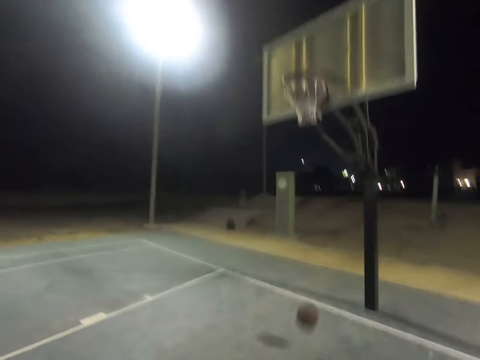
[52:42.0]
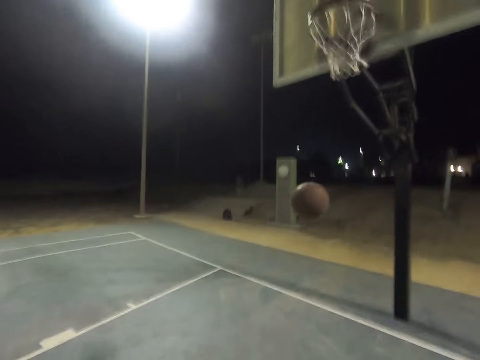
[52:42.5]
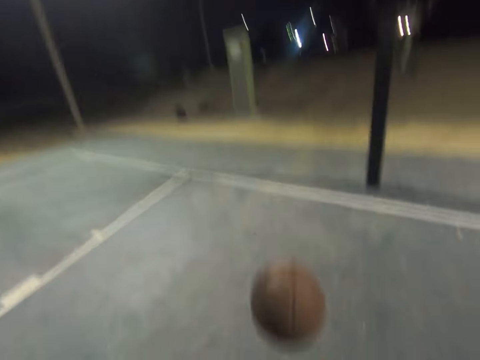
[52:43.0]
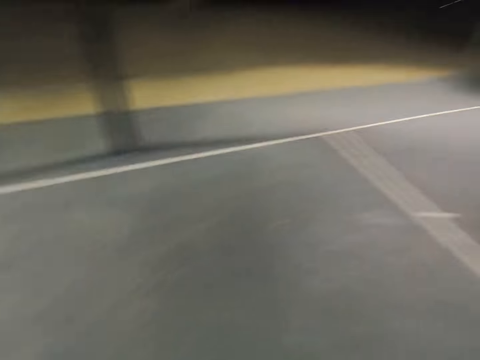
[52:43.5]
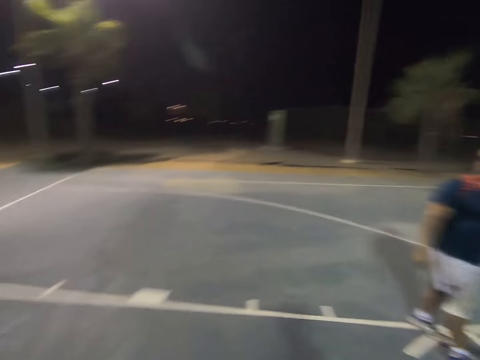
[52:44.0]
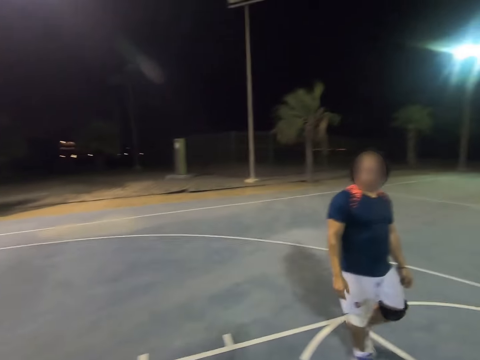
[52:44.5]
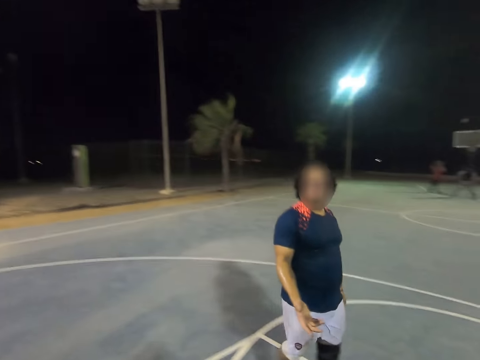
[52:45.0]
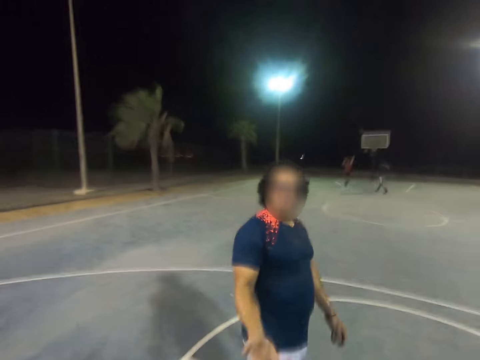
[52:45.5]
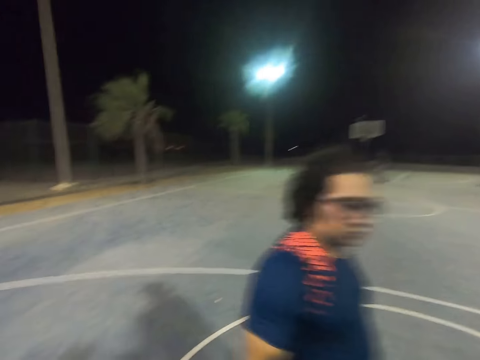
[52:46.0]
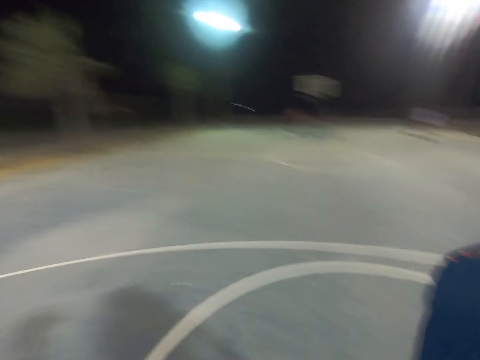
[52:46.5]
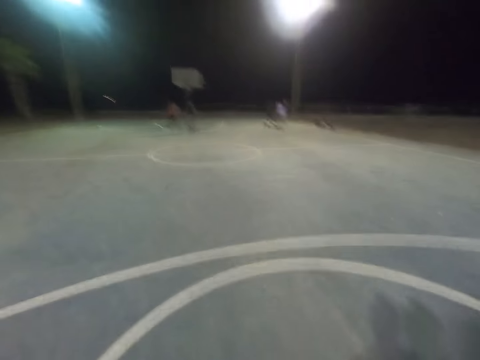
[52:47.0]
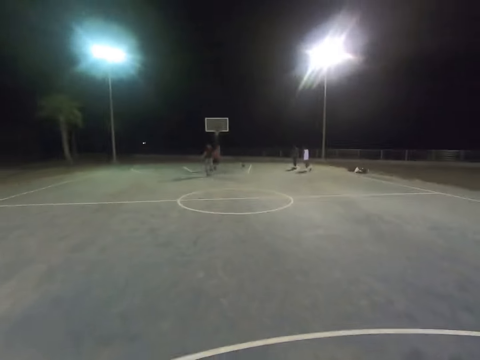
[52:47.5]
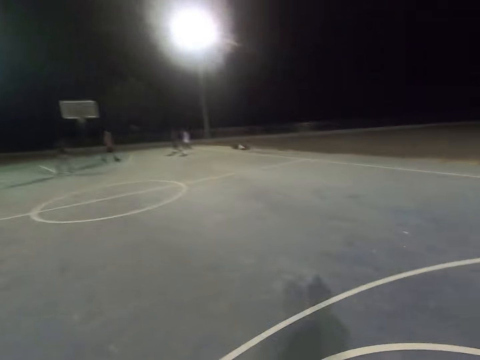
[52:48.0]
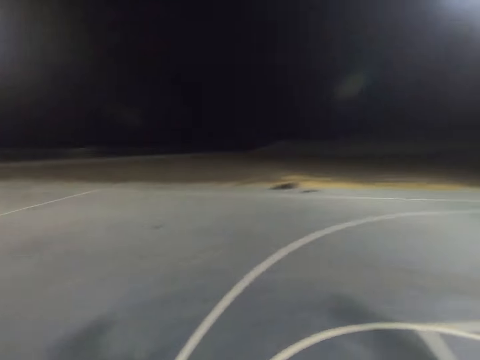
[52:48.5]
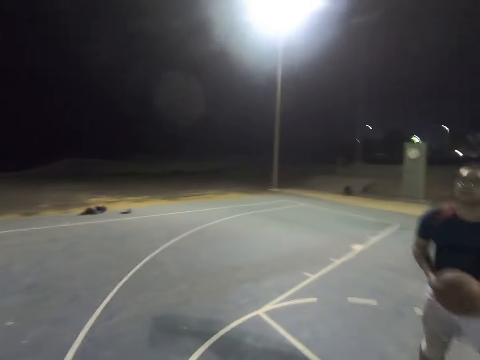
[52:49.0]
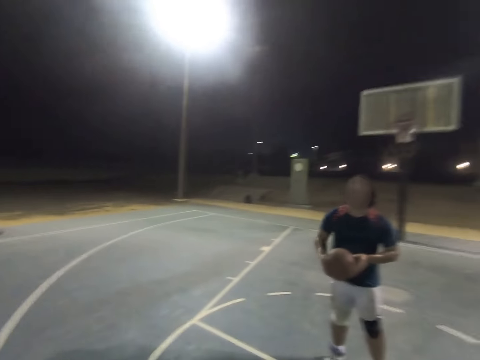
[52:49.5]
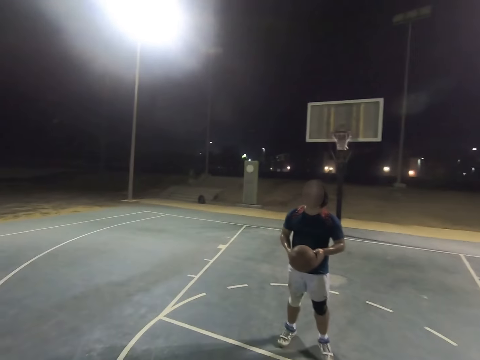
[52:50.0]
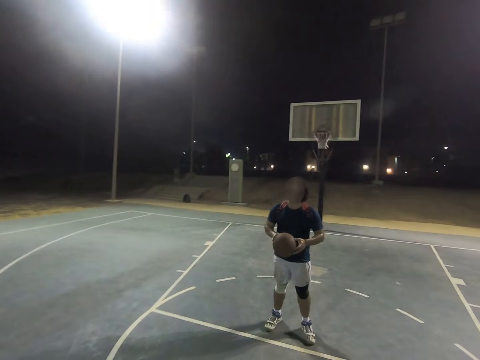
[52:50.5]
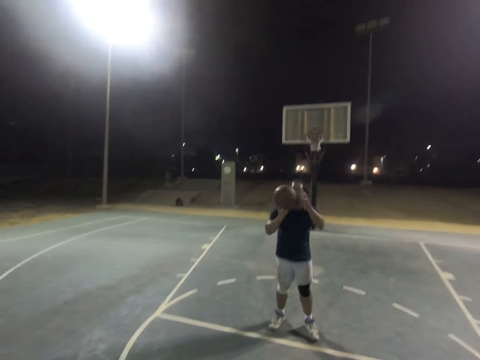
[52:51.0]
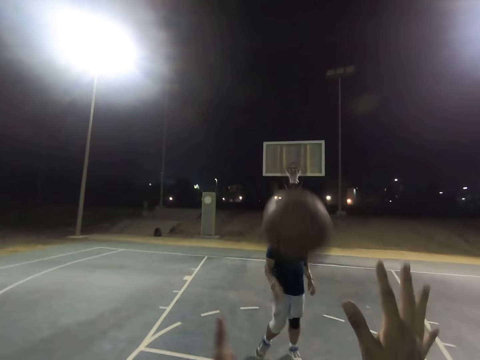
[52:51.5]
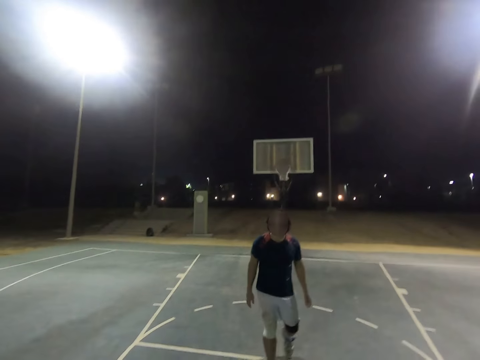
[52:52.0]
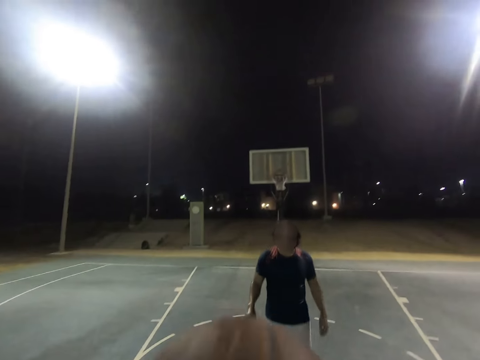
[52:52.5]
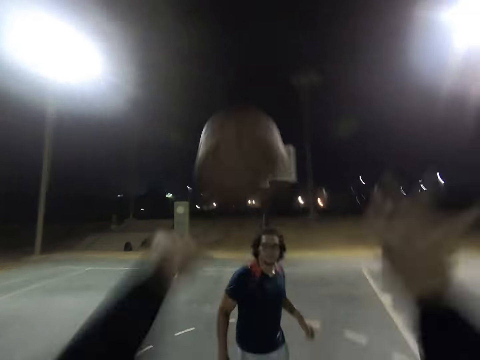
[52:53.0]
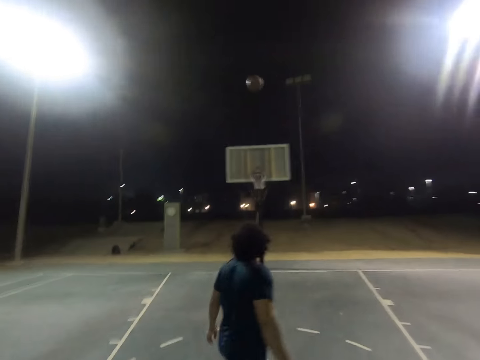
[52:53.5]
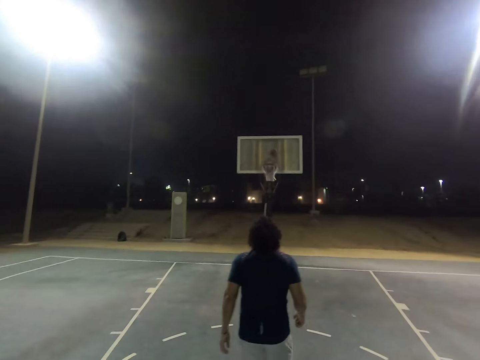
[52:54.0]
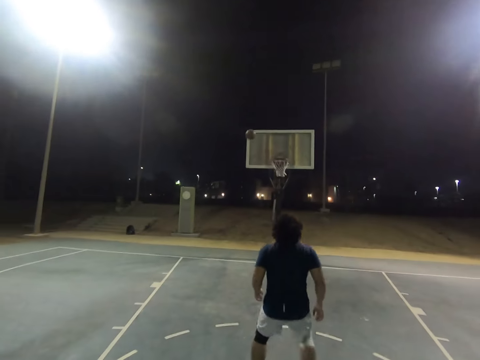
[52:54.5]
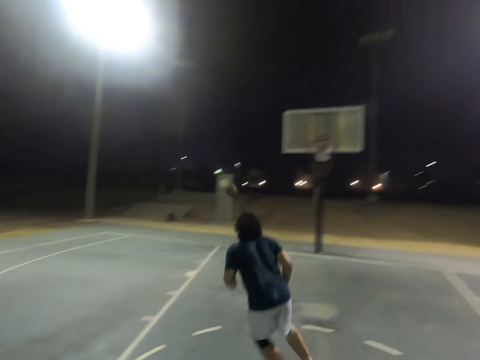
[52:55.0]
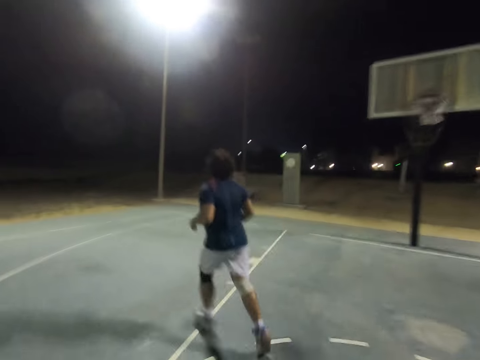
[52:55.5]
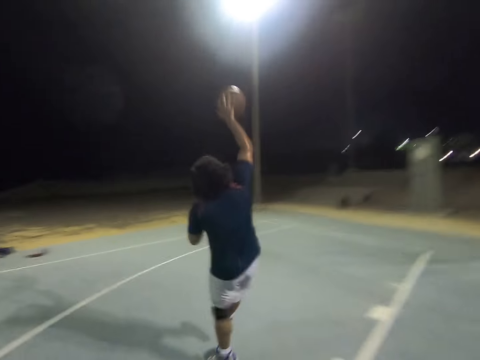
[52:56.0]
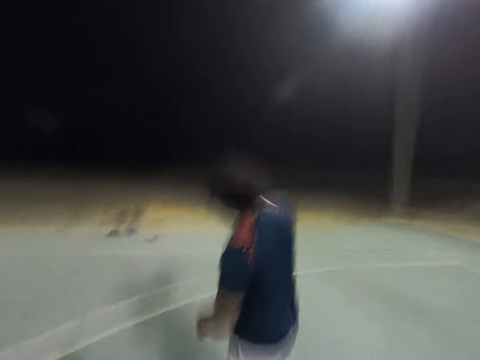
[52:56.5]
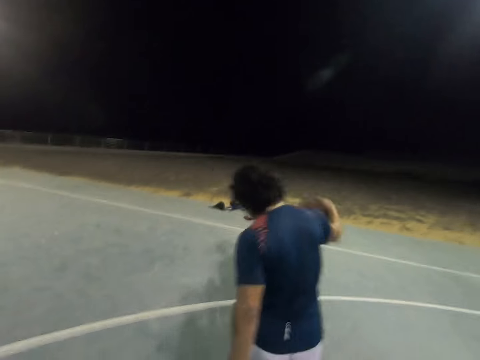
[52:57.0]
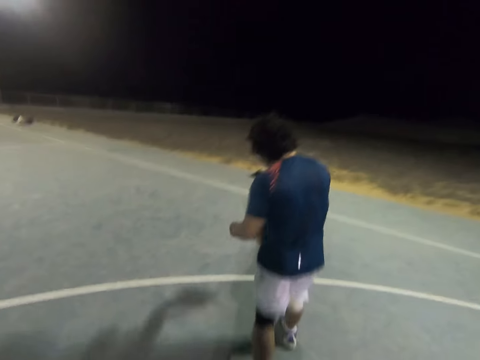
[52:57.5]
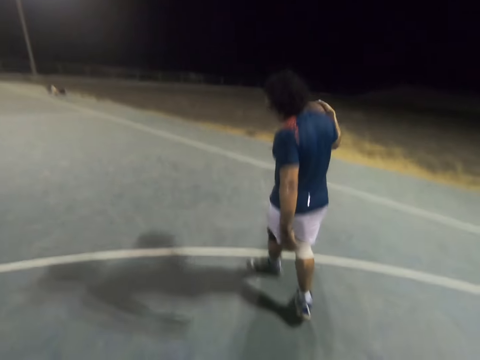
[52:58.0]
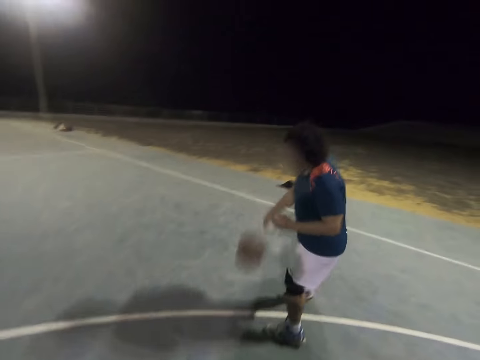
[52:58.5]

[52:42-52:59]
The camera wearer runs to the ball. A man hands the ball to the camera wearer. The camera wearer turns around. The man throws the basketball to the camera wearer. The camera wearer makes a shot. The man runs towards the ball and dribbles the ball.

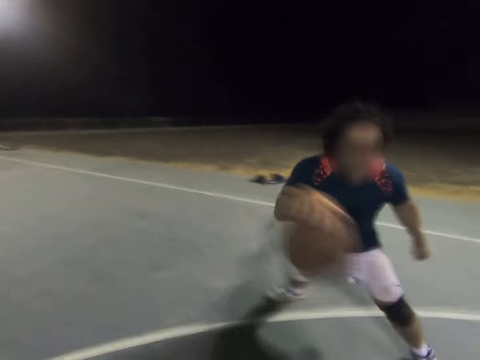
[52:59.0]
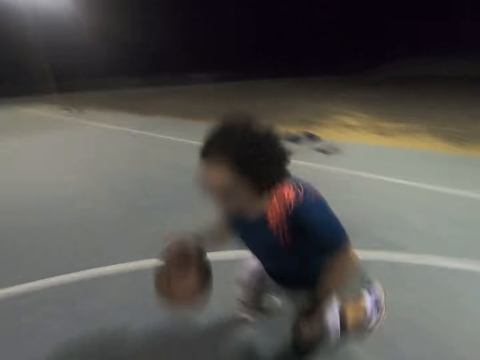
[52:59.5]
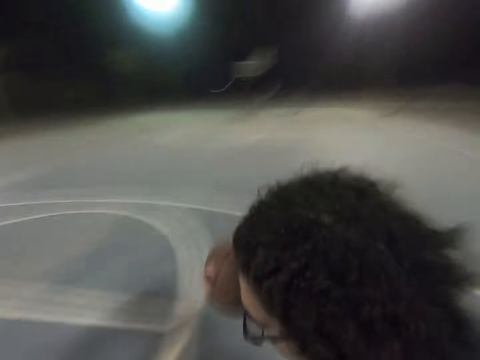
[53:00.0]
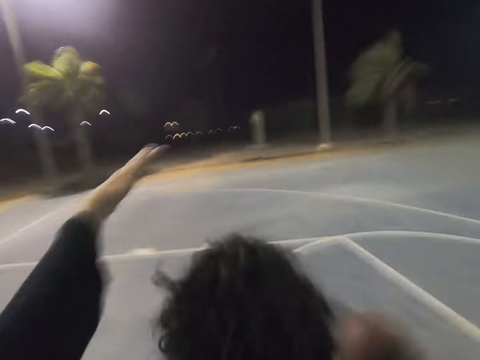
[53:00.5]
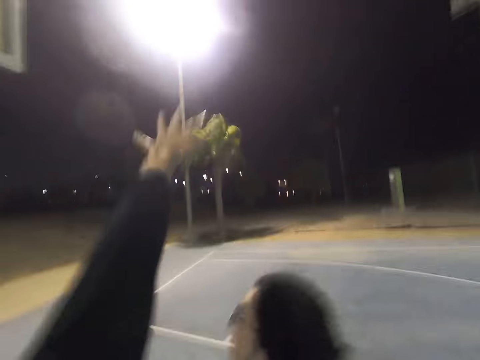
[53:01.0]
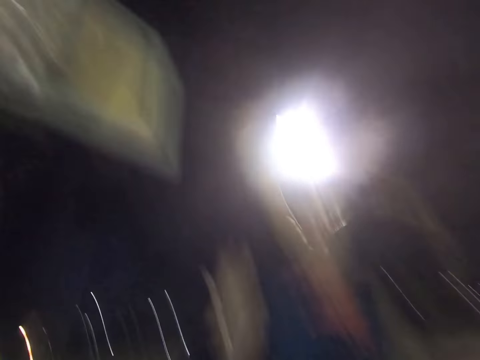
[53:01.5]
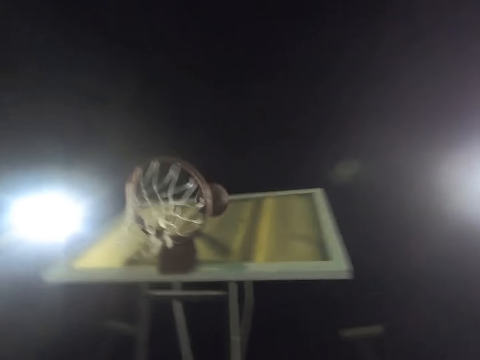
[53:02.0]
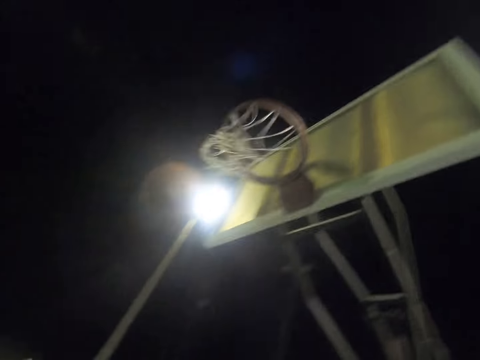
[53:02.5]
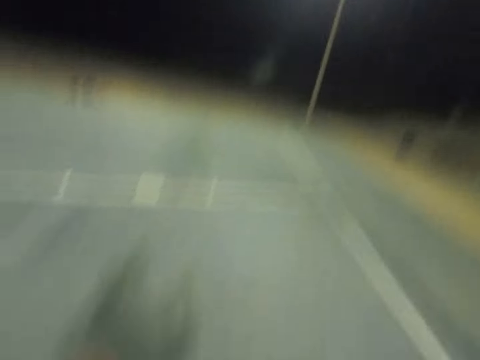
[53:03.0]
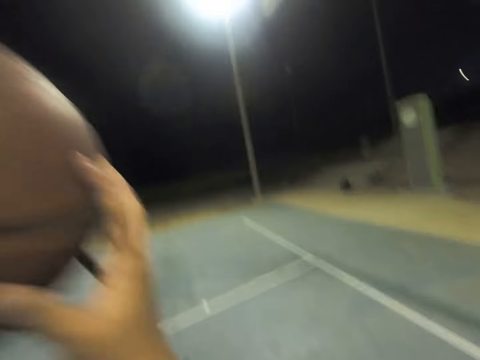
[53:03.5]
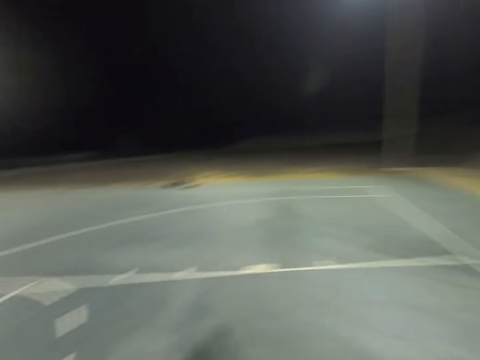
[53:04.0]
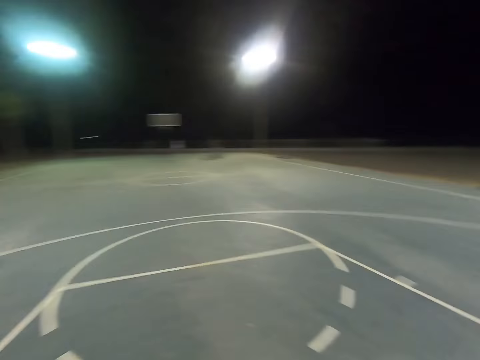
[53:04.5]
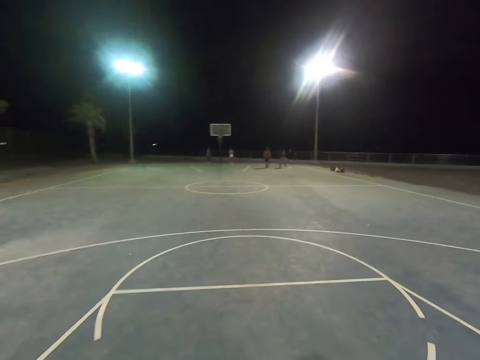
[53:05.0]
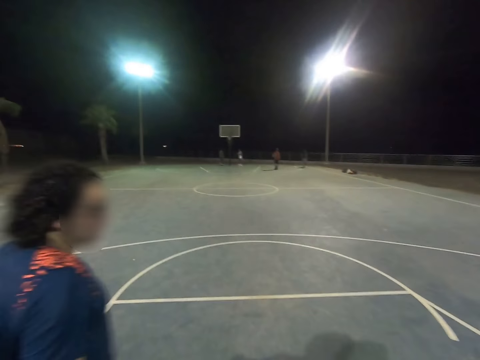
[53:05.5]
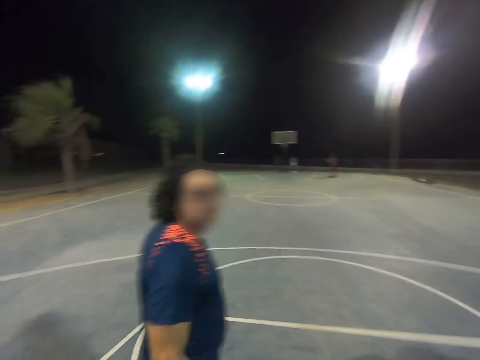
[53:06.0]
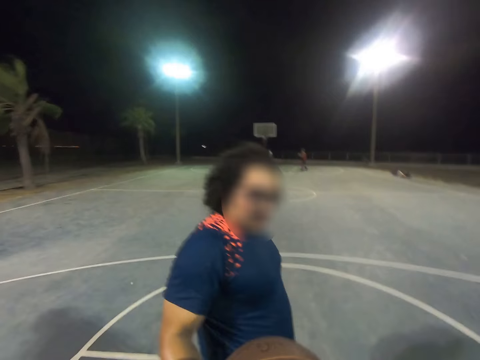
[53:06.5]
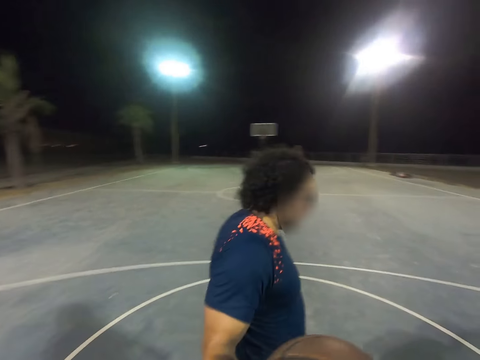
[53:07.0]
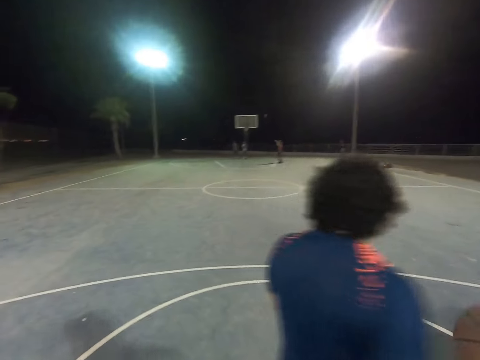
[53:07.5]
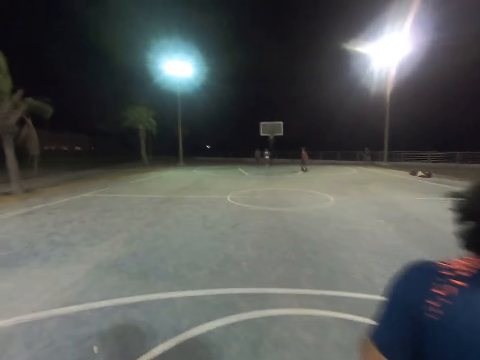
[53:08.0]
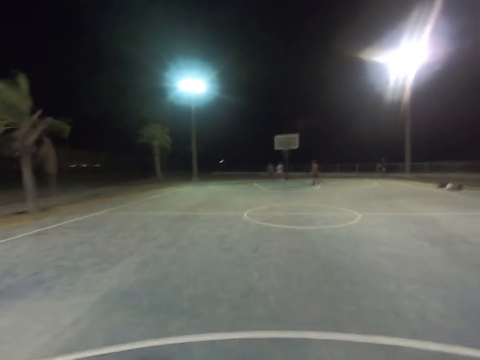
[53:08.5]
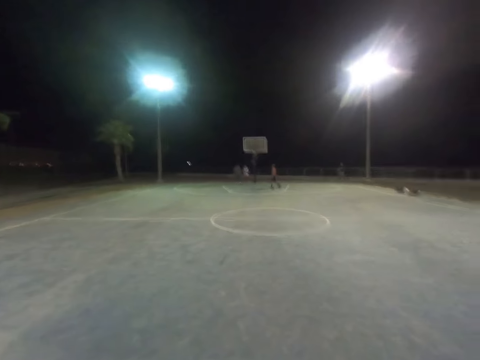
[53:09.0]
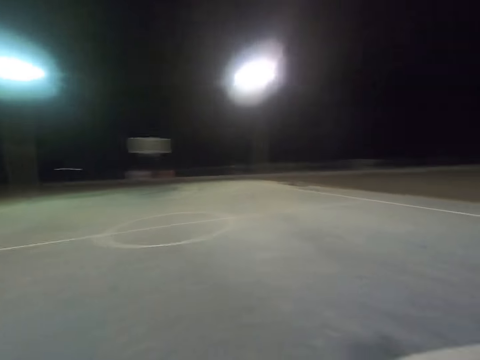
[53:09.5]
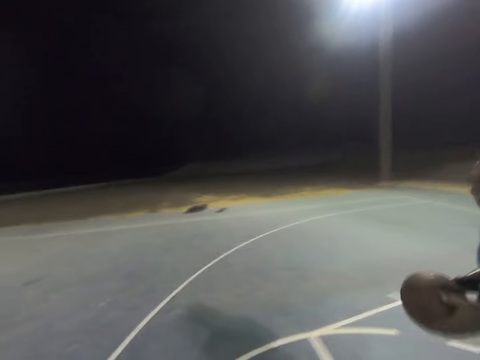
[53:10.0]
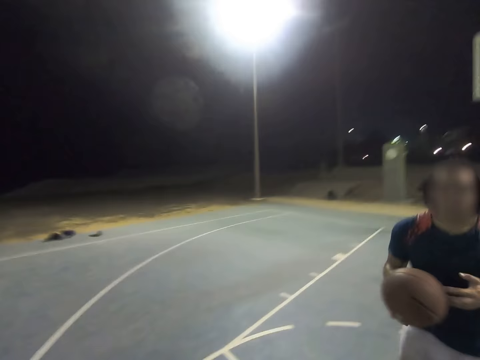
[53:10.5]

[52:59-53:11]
A man plays basketball with the camera wearer. The camera wearer stretches out the hand. The man makes a shot. The camera wearer touches the ball.
